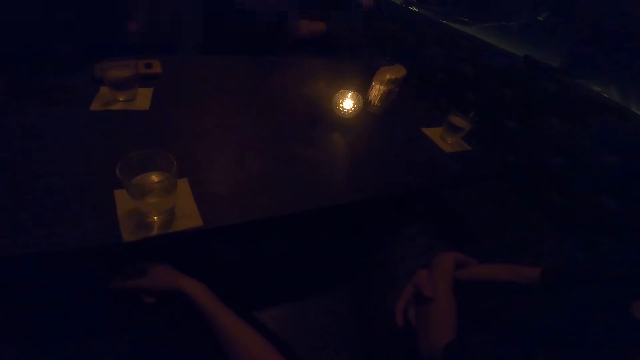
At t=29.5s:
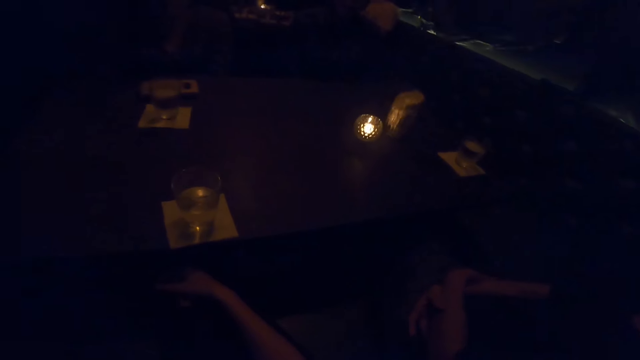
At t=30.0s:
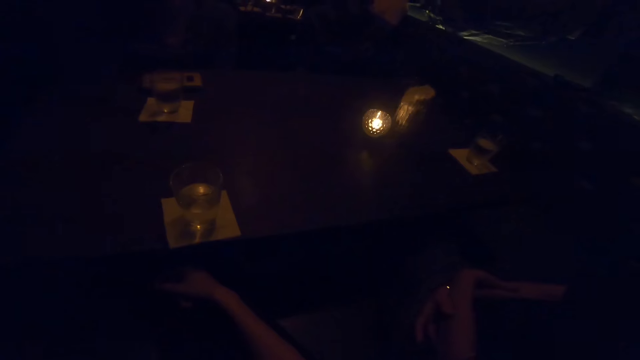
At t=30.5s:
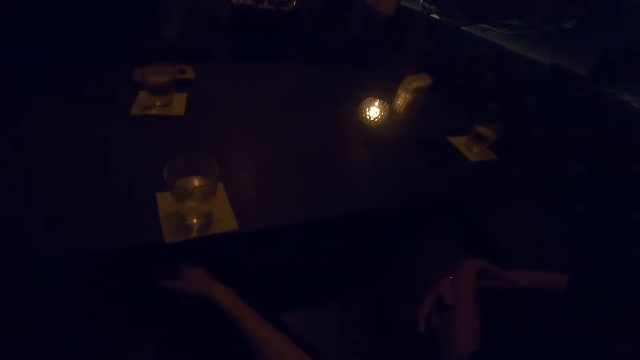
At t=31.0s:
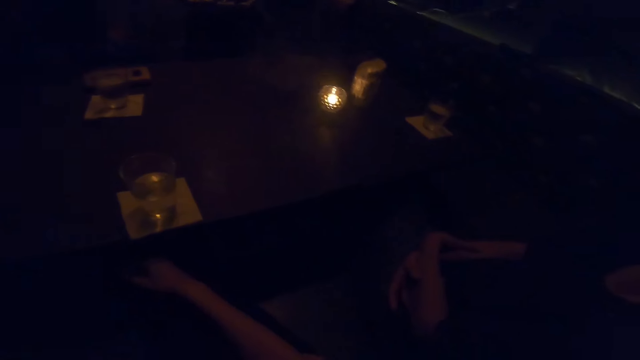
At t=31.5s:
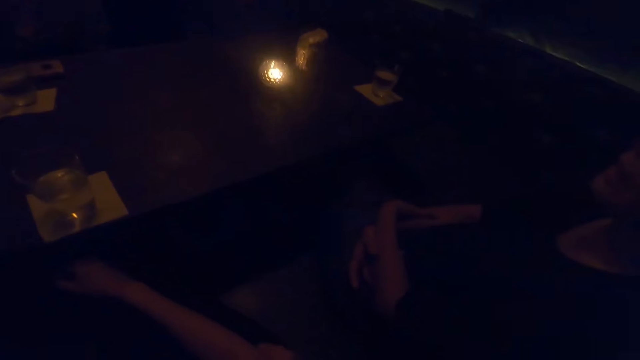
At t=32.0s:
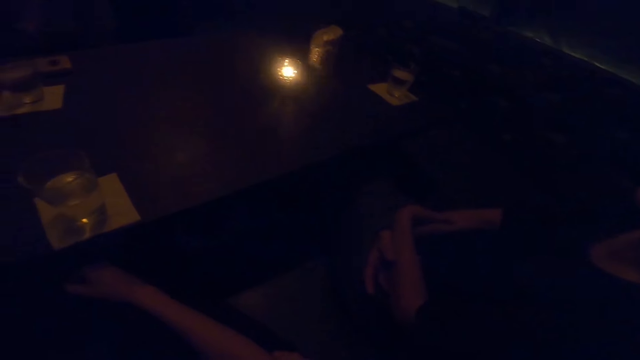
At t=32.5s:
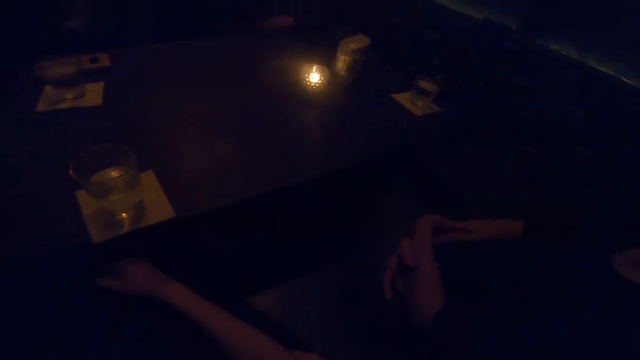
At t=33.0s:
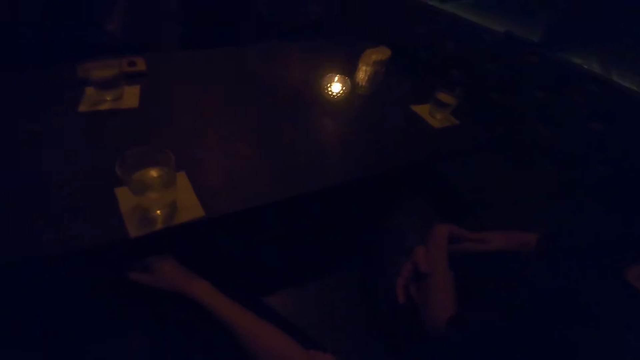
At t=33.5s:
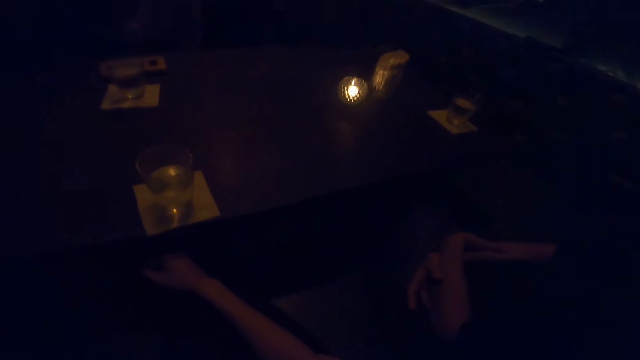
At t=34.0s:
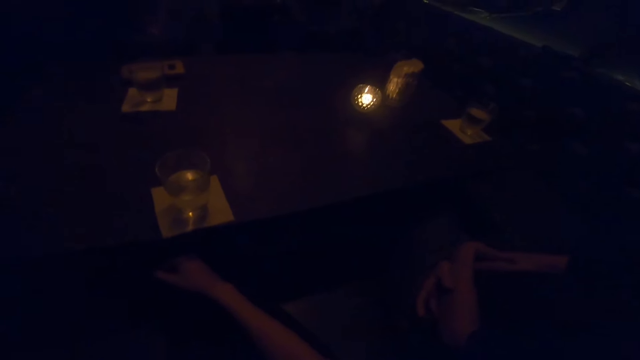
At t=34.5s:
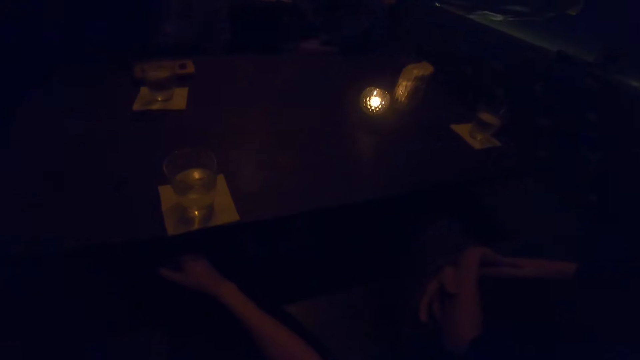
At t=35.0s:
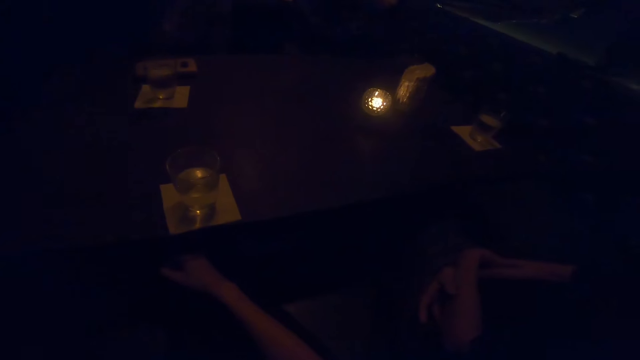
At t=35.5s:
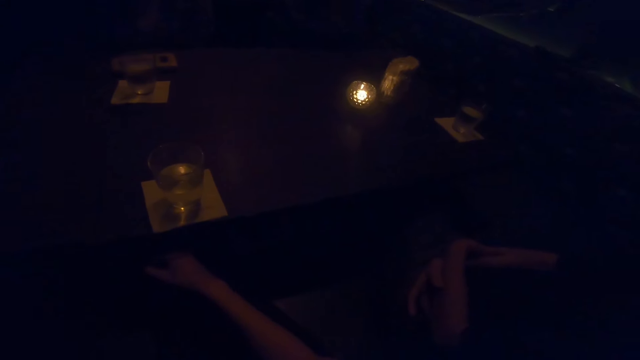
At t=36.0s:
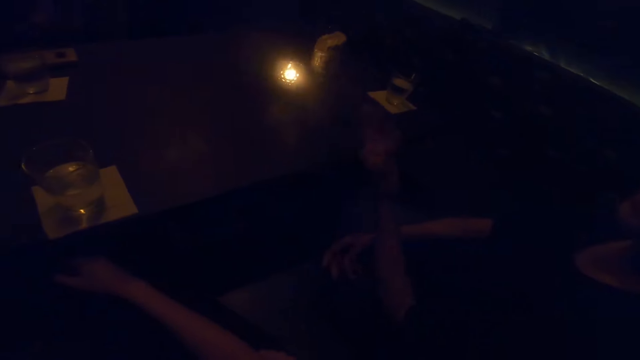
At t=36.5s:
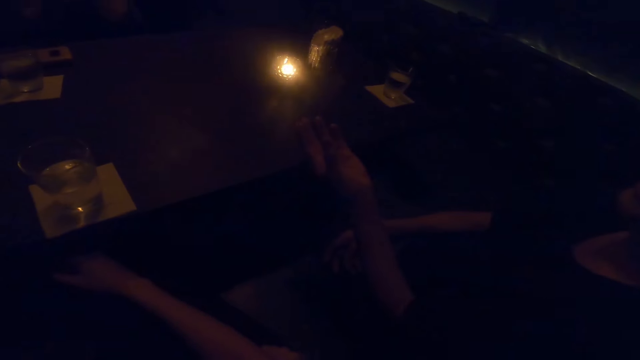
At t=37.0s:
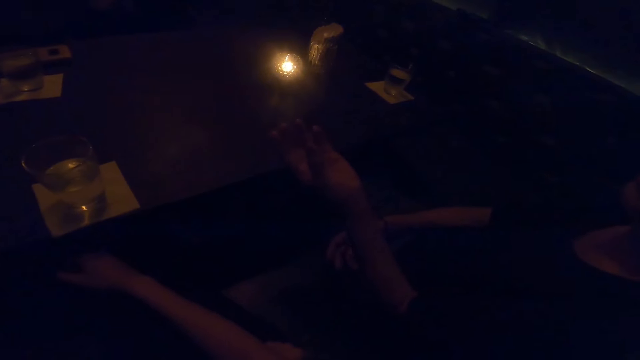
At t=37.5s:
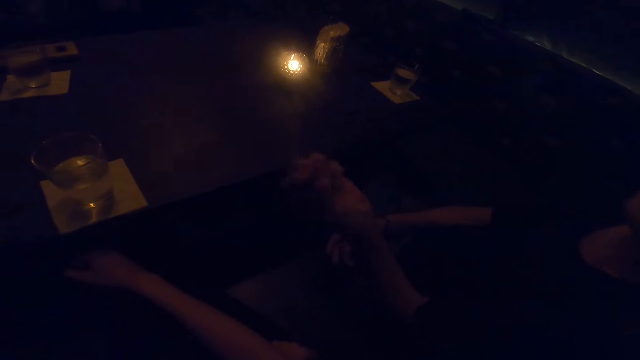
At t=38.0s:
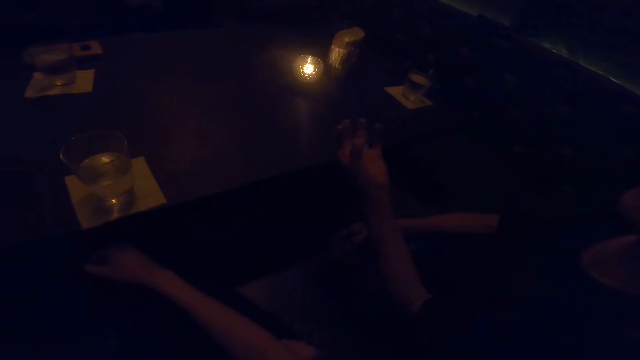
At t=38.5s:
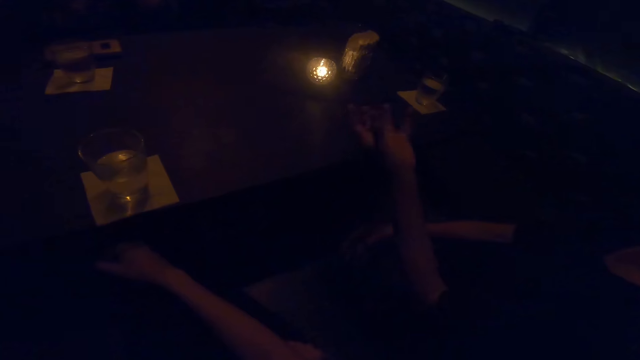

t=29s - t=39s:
The camera wearer responds to a man. A woman talks to the camera wearer. The camera wearer makes a sound. The man converses with the camera wearer and the woman. The woman makes gestures with her left hand. The woman converses with the man.

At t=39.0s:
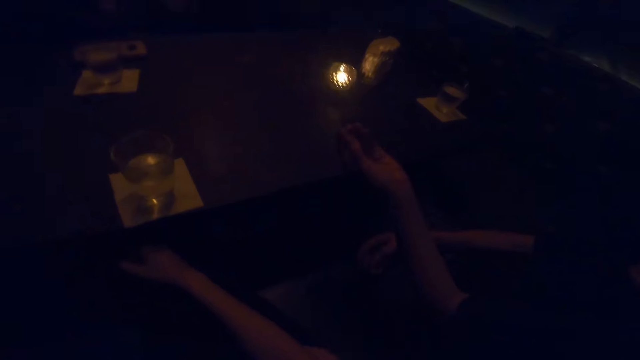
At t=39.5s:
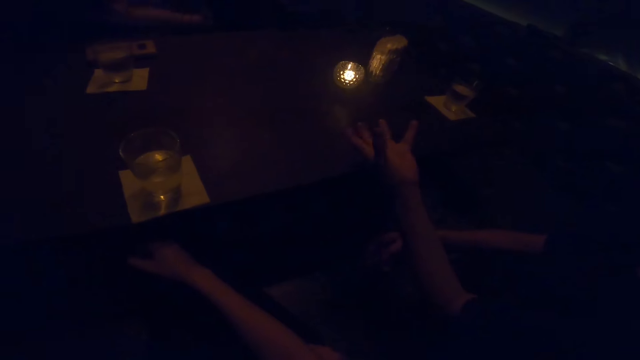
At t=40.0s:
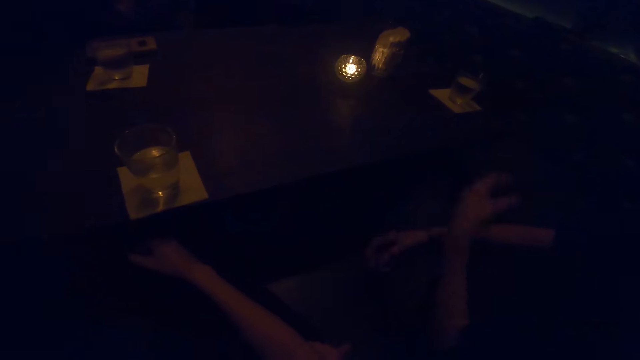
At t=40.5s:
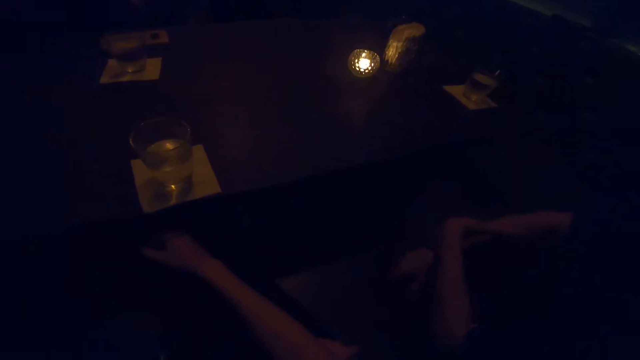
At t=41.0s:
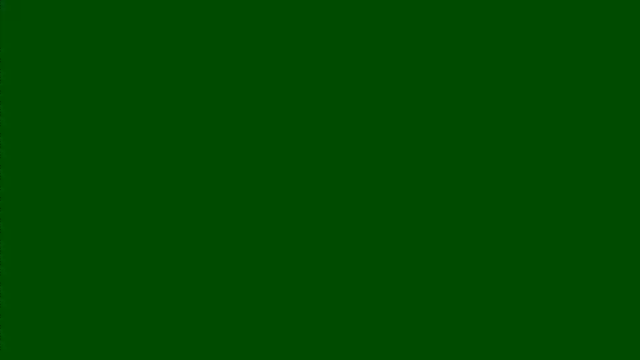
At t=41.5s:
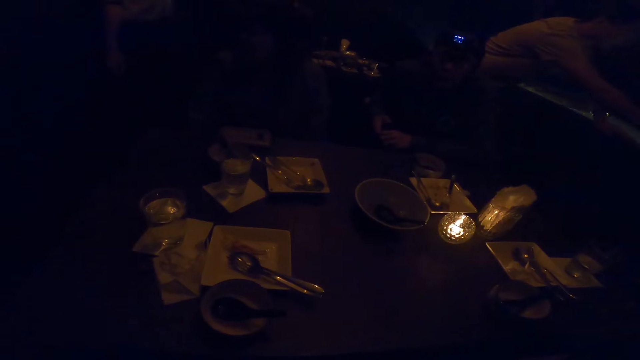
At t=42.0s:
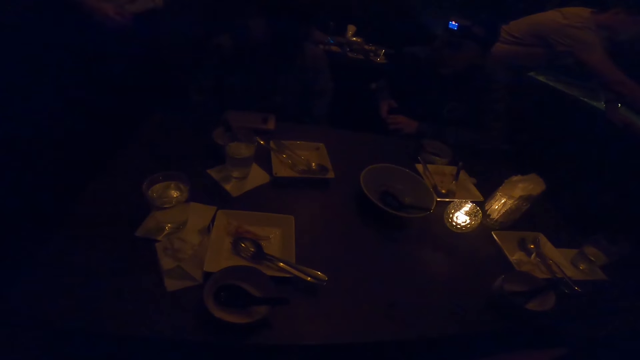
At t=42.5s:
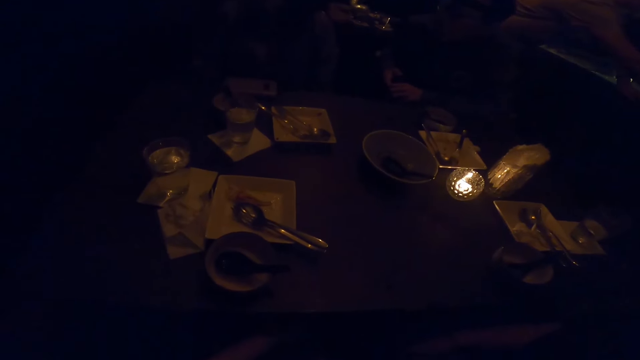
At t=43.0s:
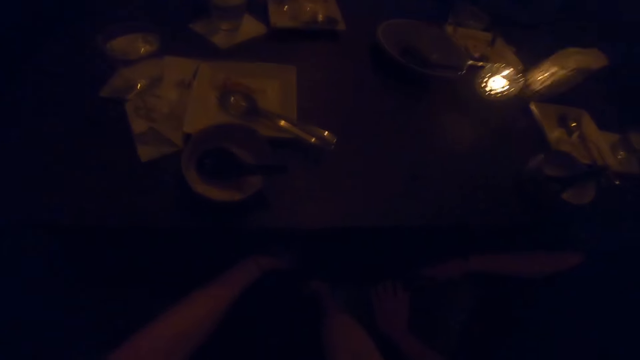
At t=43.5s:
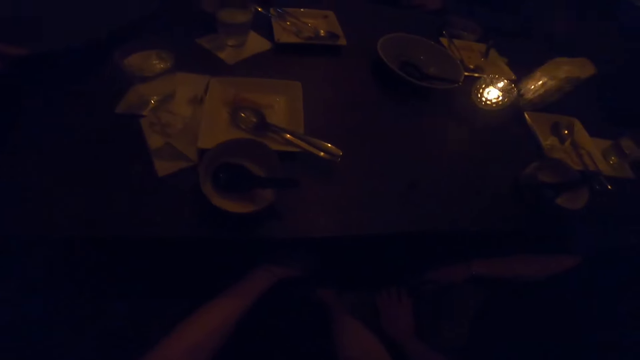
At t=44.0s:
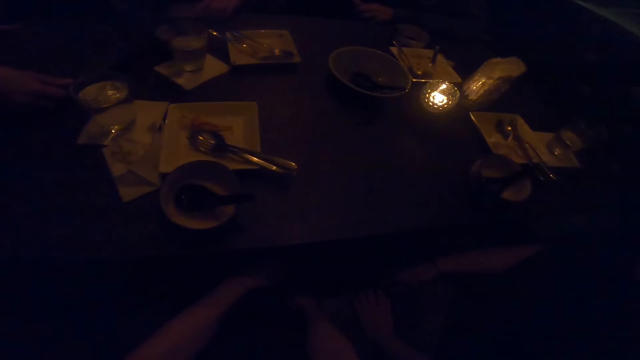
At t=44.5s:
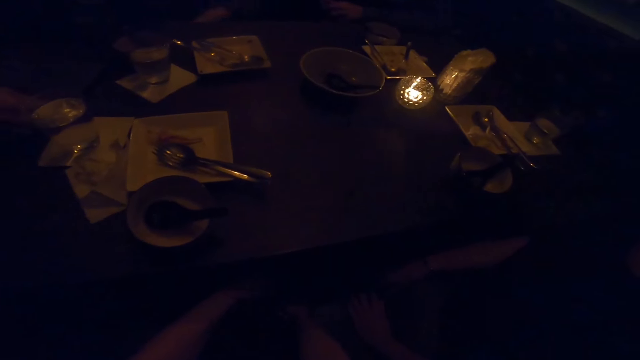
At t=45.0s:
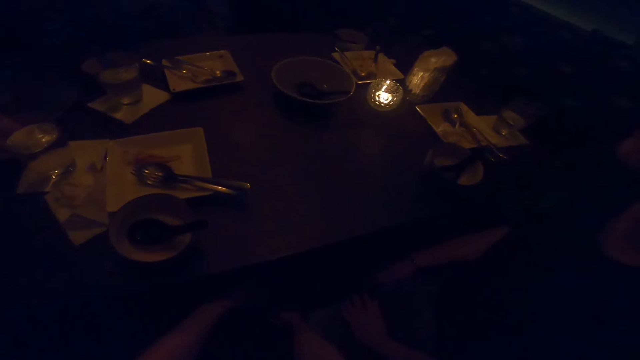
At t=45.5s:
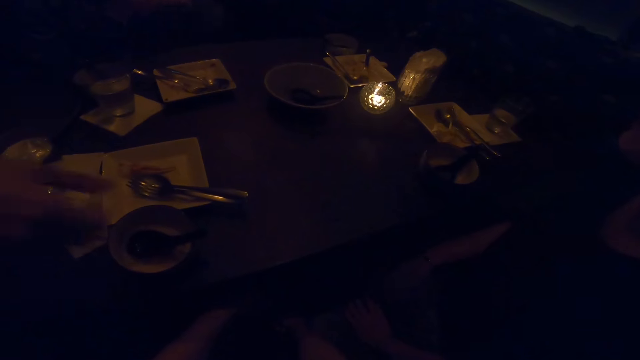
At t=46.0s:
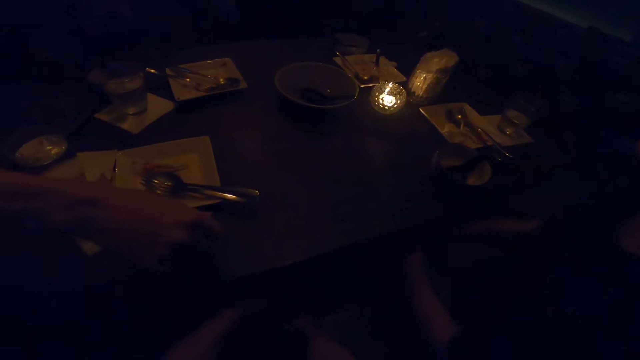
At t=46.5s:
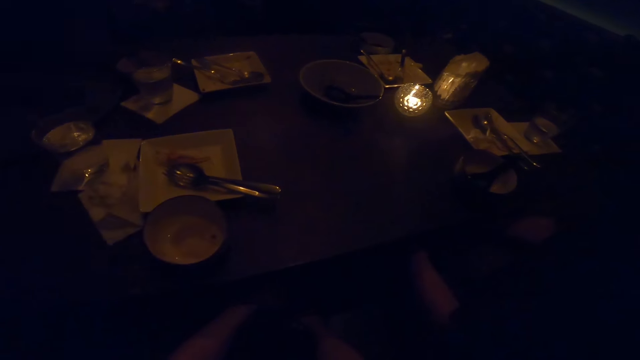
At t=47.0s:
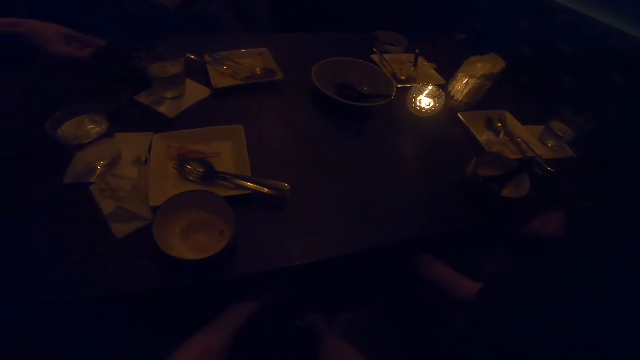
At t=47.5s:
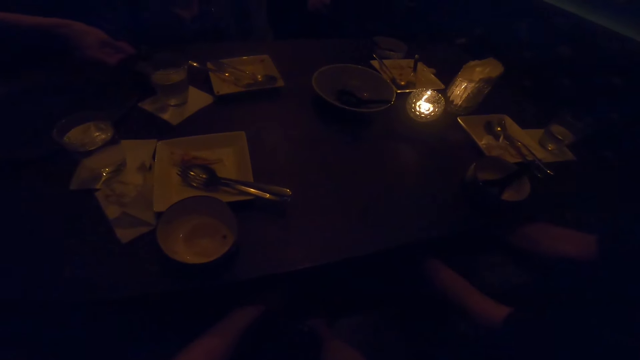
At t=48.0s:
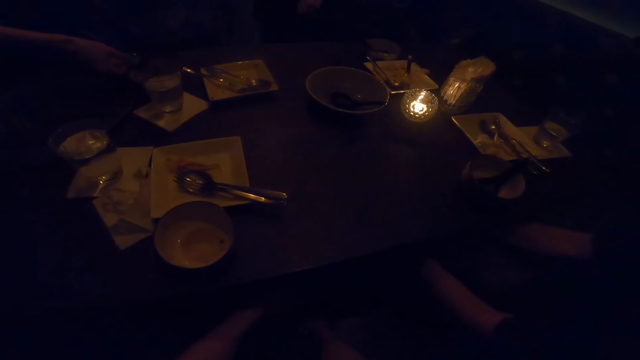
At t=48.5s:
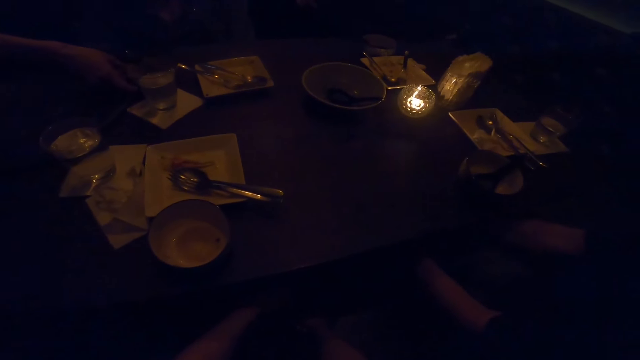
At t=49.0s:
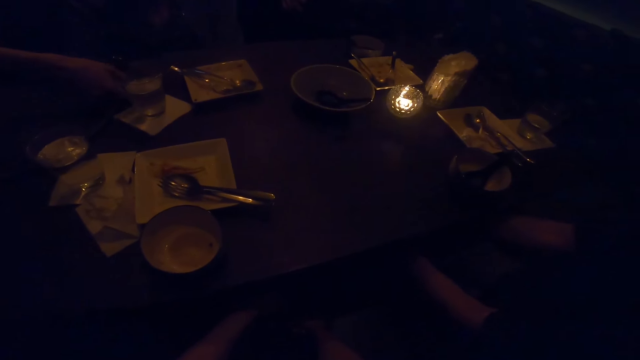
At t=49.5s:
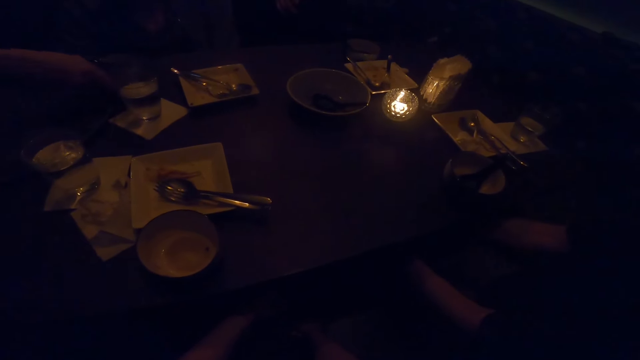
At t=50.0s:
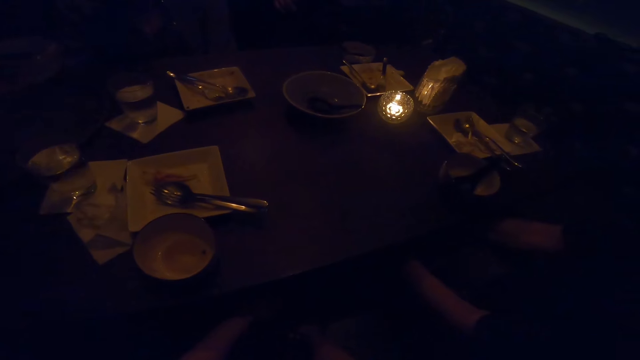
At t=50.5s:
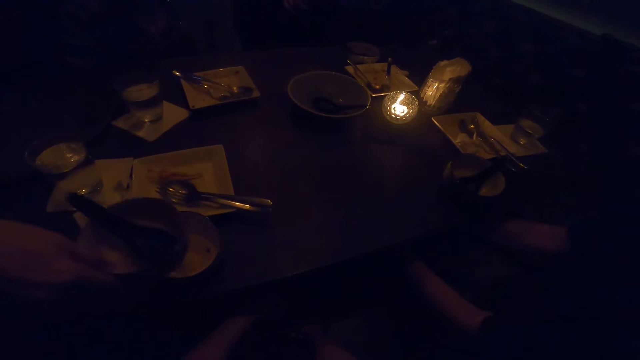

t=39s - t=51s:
The woman holds her hands together. The waiter places a tray on the table with both hands. The waiter picks up a spoon from a bowl on the table with his right hand. The waiter puts the spoon in a bowl on the table with his right hand. The waiter picks up the bowl from the table with his right hand.
